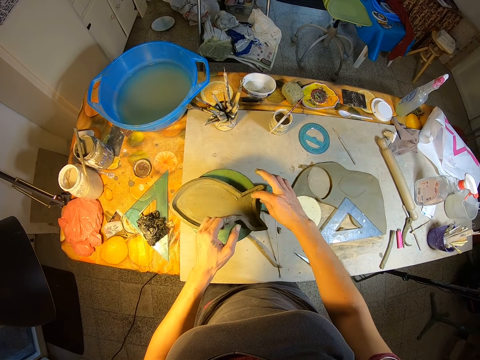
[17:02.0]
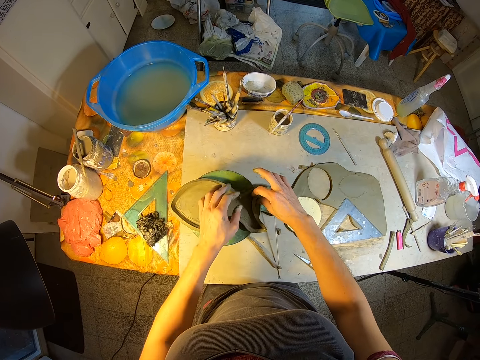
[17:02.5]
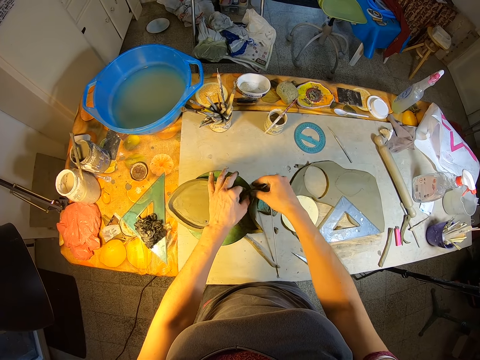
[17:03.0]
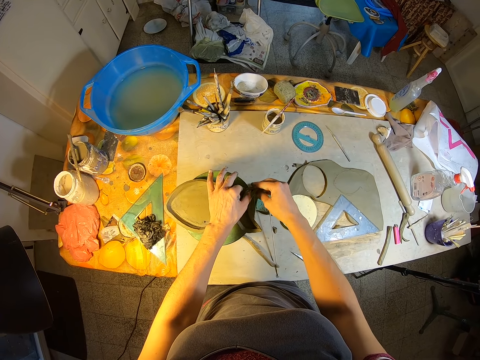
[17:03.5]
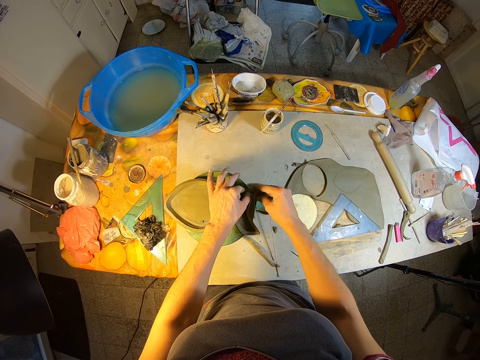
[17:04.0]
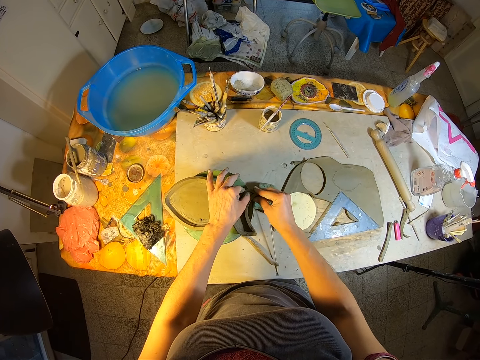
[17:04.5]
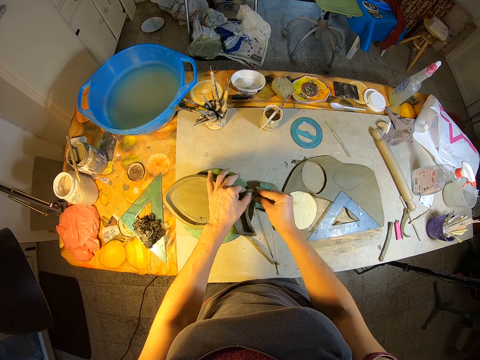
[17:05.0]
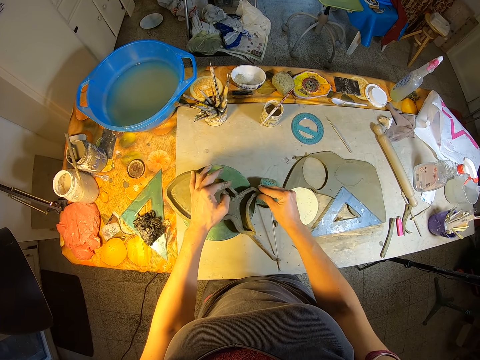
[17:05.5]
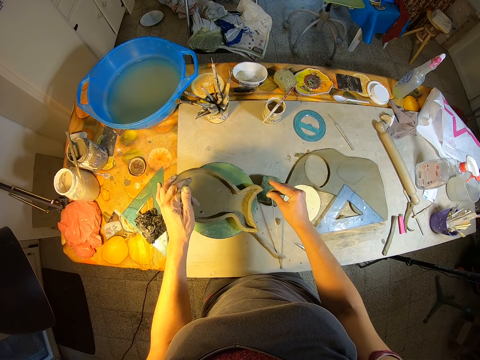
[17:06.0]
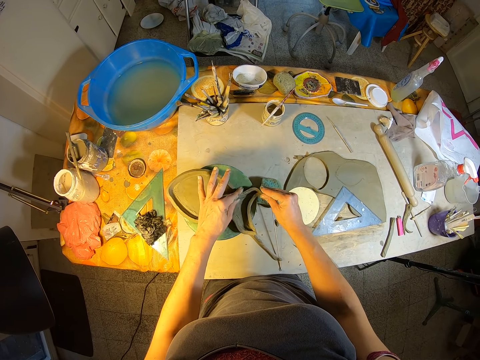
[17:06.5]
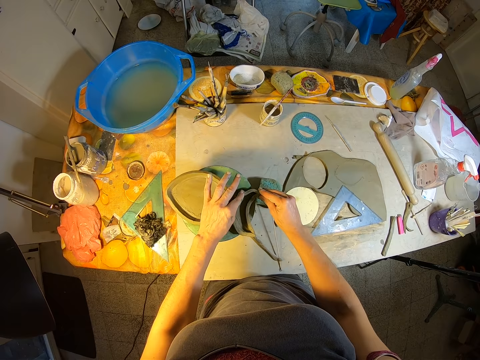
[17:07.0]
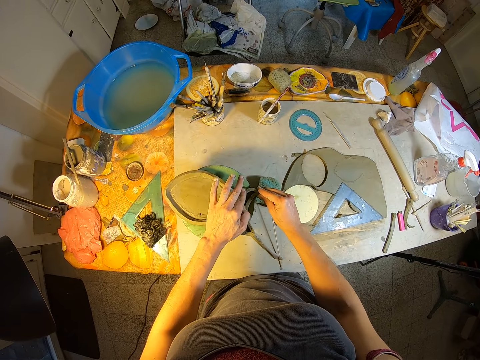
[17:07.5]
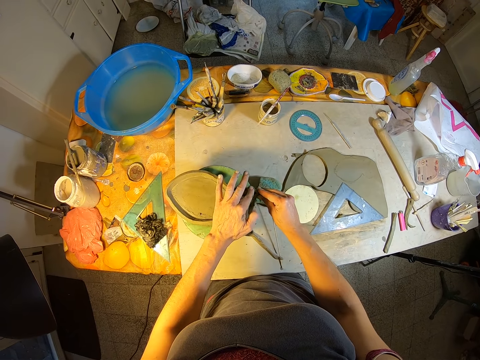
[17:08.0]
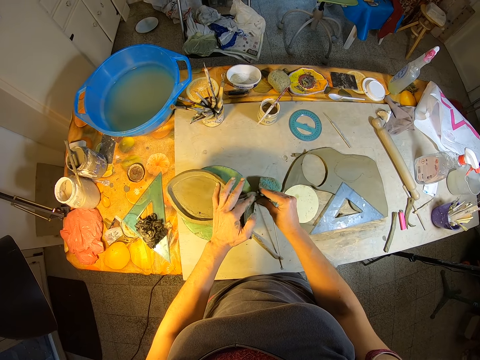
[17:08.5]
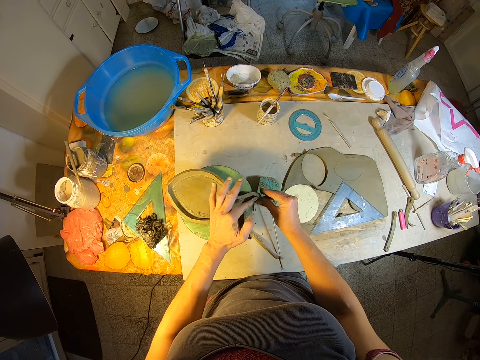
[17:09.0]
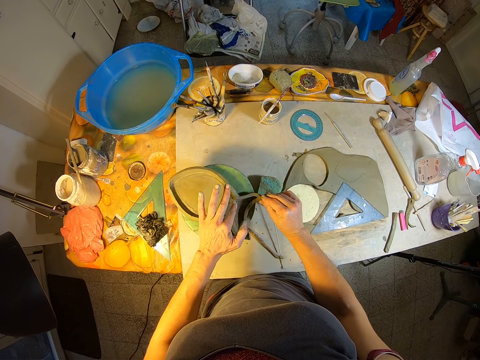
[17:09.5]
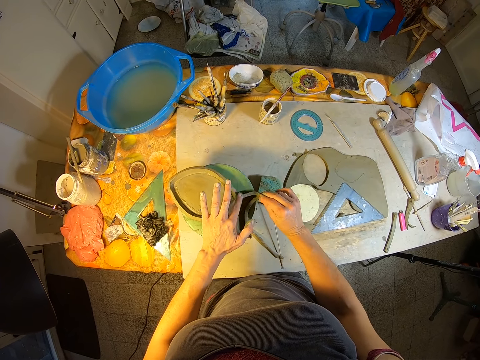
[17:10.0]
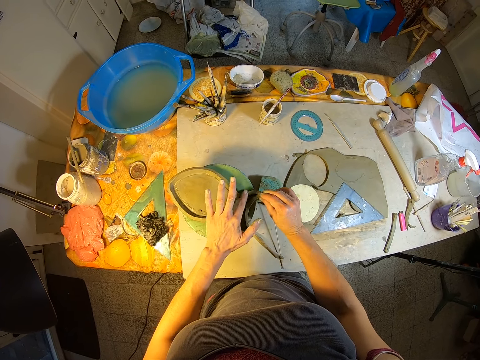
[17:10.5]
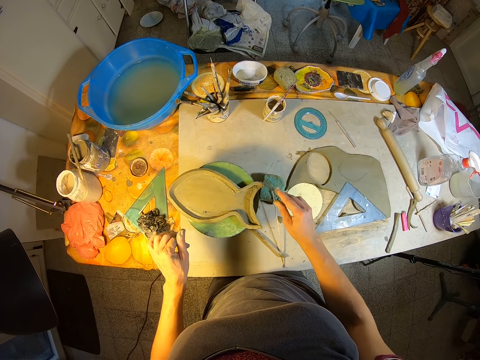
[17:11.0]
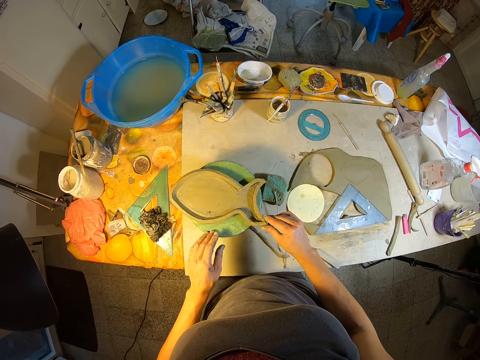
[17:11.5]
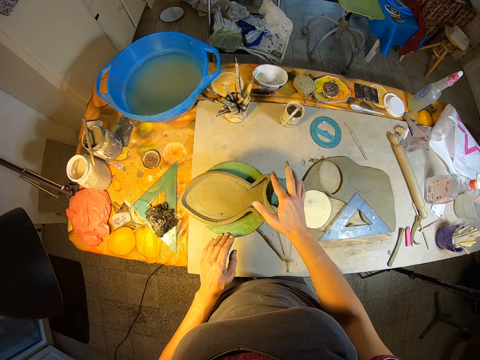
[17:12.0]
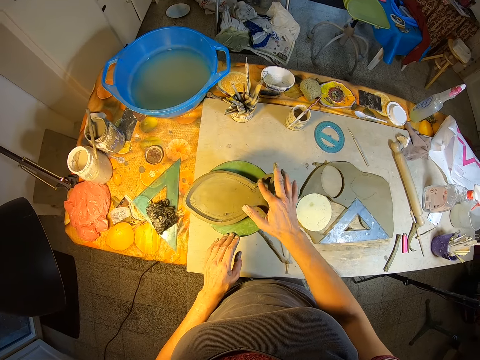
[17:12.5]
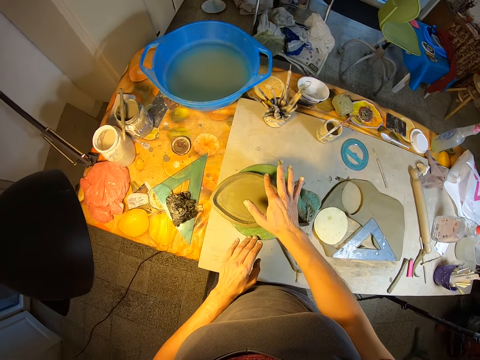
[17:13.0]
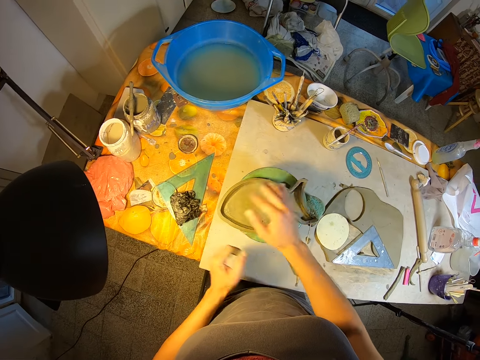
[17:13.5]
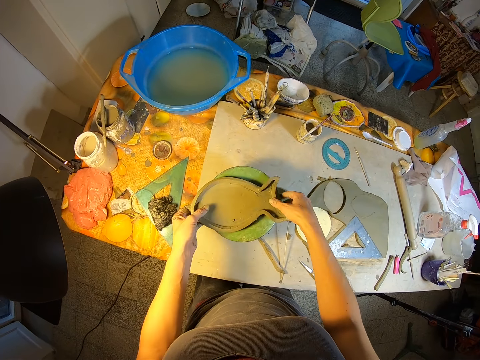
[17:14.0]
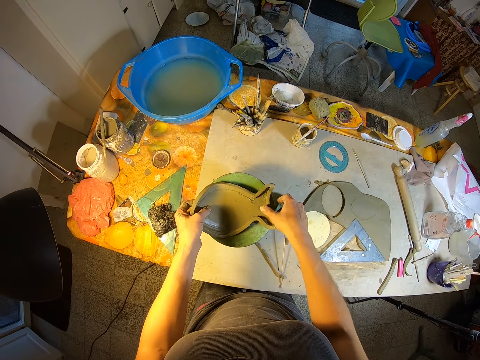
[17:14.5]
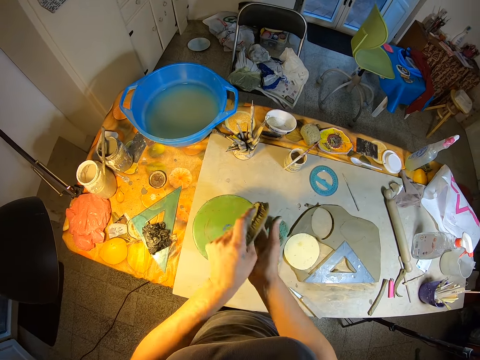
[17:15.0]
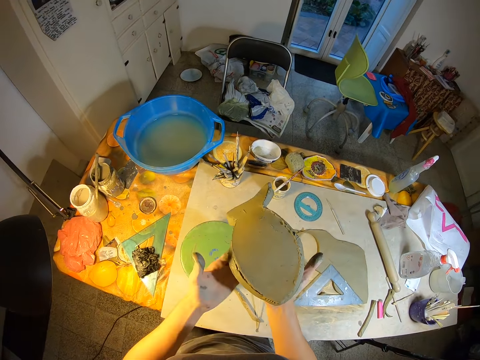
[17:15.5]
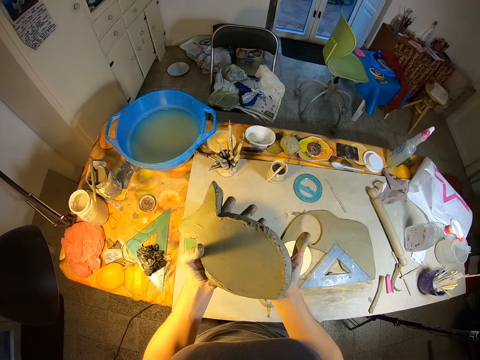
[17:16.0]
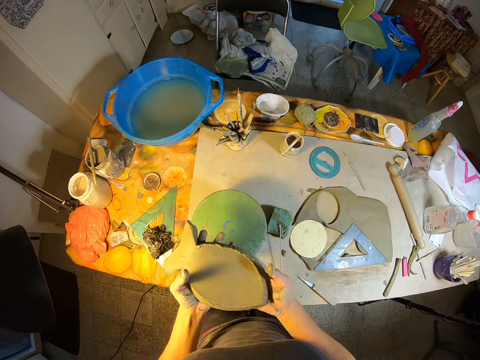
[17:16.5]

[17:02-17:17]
The camera wearer adjusts the clay mold with both hands. She adjusts the clay mold with her right hand. She picks the clay mold off the pottery wheel with both hands. She turns over the clay mold with both hands.

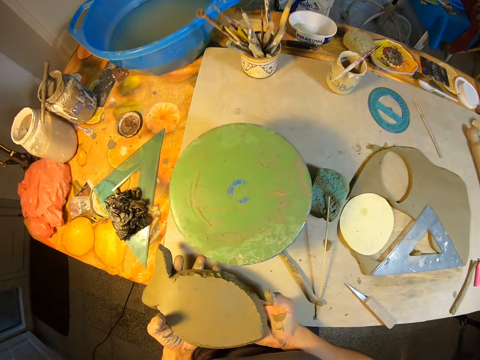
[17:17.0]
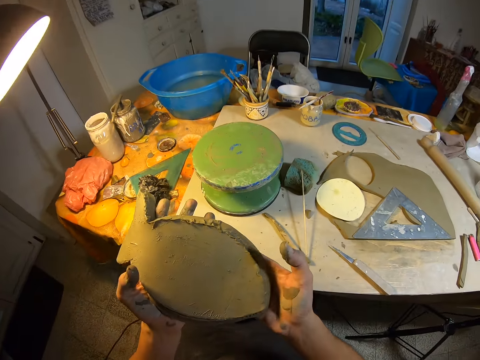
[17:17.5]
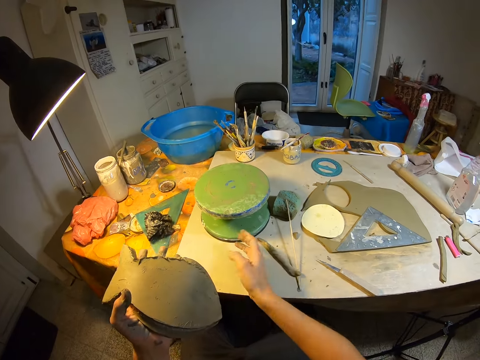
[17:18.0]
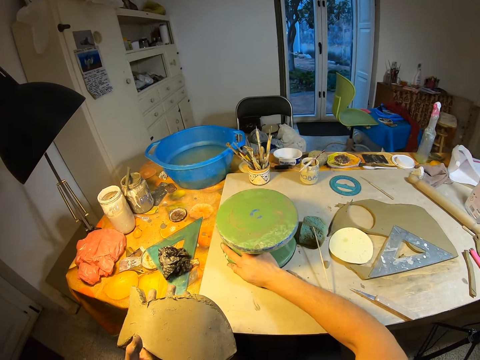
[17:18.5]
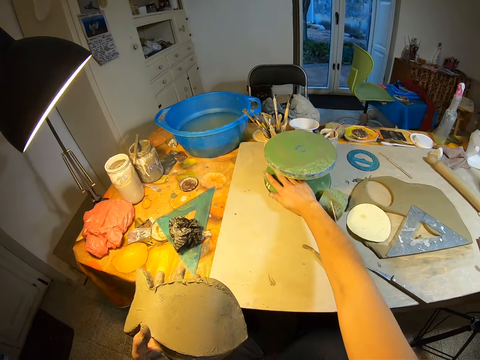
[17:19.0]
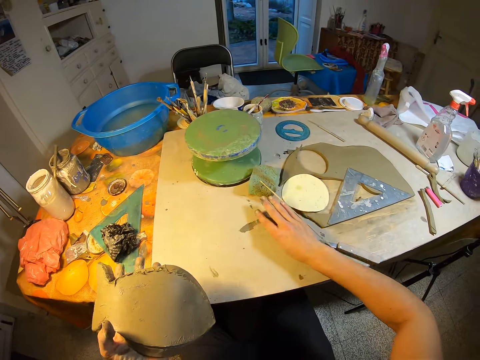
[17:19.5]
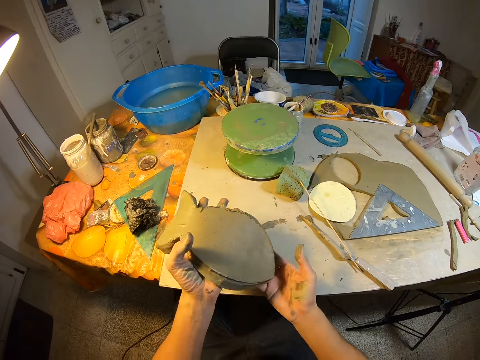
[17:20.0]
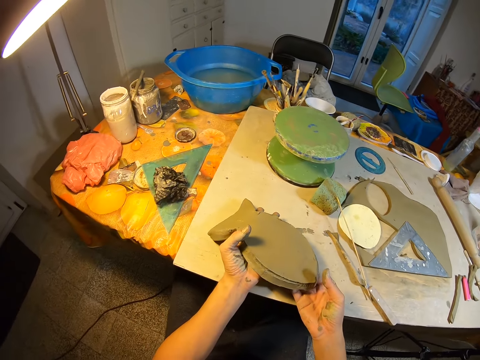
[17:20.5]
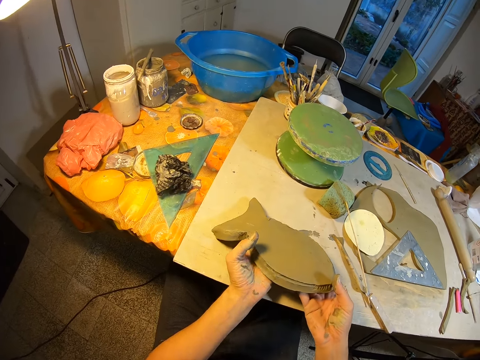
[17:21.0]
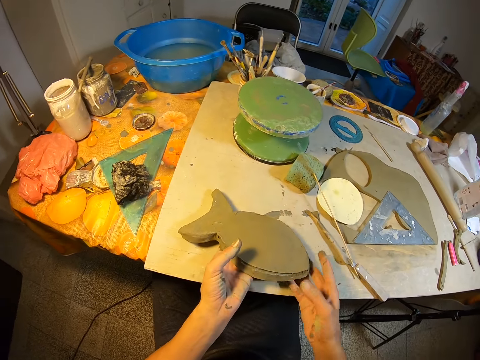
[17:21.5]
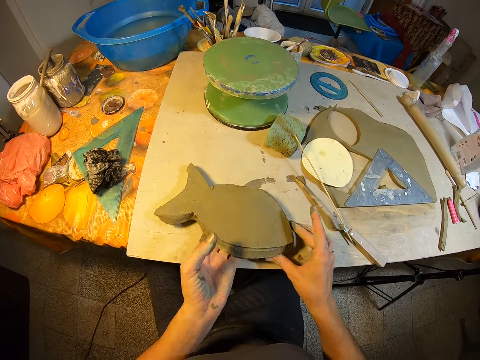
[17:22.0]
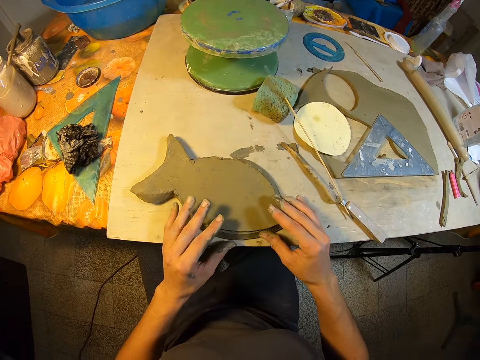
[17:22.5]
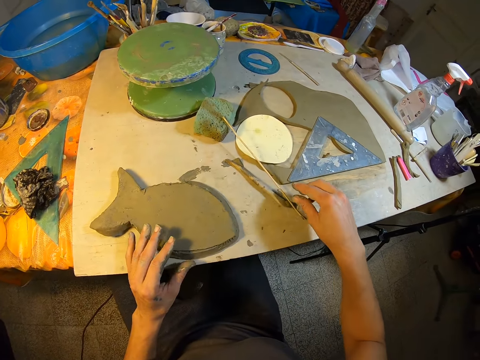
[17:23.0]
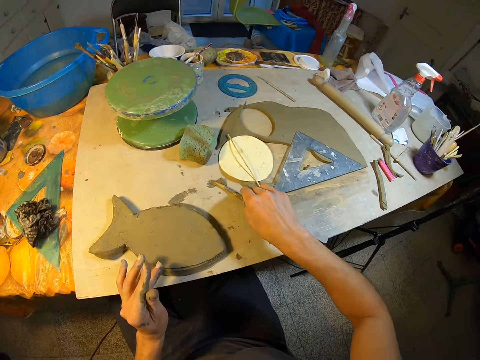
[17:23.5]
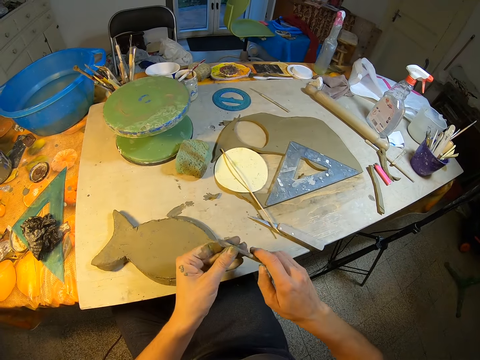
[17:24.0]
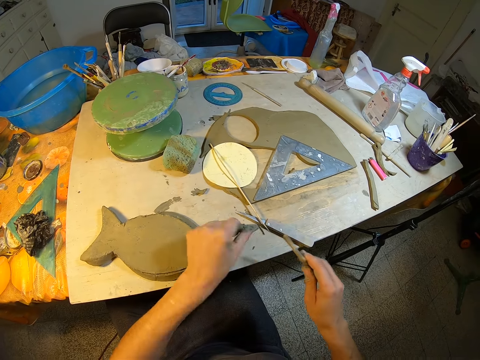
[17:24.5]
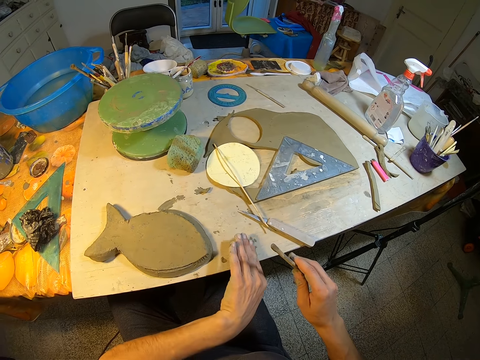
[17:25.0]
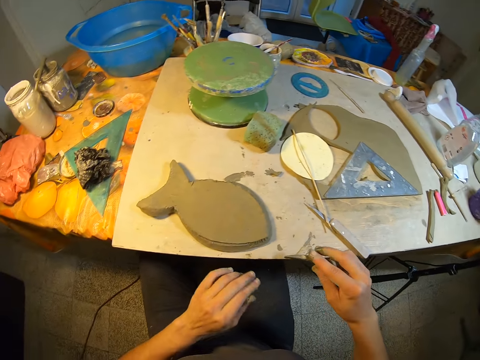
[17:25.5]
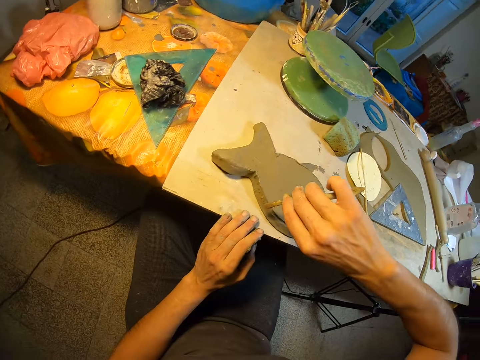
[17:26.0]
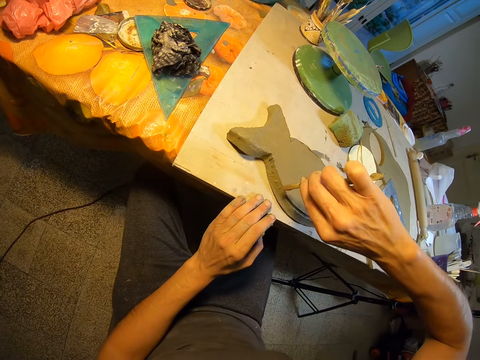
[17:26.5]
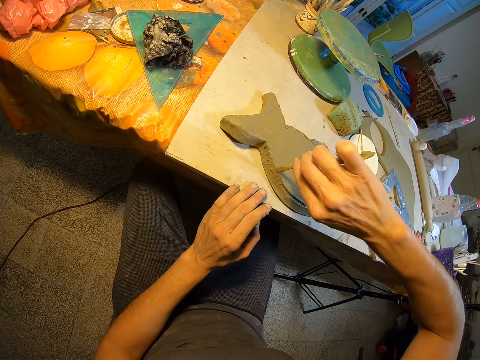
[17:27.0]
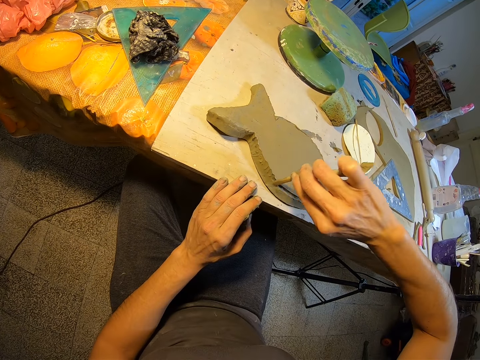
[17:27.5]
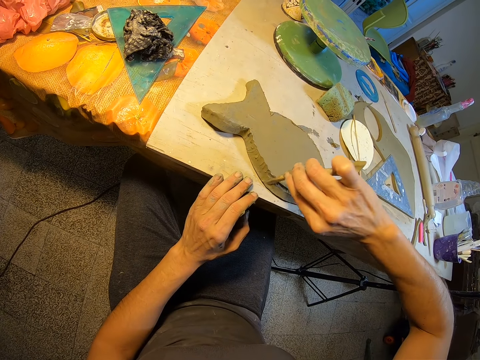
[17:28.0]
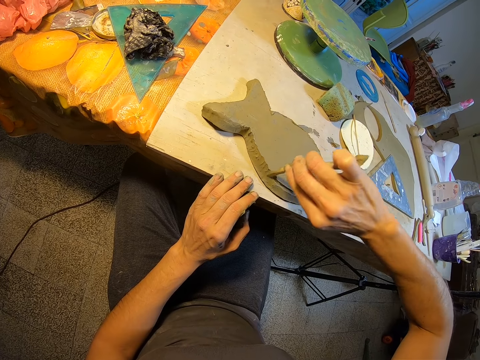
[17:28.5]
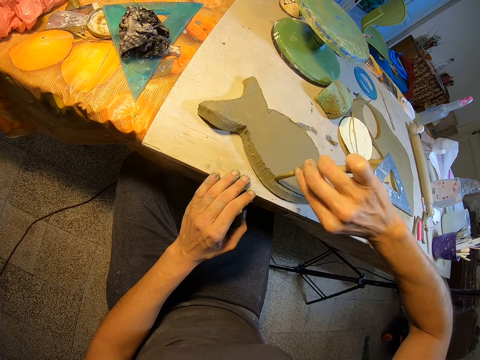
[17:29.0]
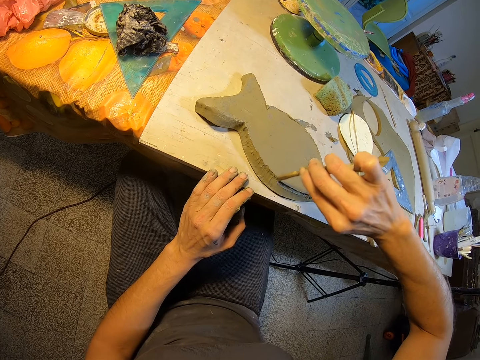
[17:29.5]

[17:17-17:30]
The camera wearer moves the pottery wheel aside on the table with her right hand. She moves the clay stick shaper on the table with her right hand. She places the clay mold on the table with both hands. She picks up the clay shaper on the table with her right hand. She wipes the clay shaper with her left hand. She wipes her left hand on the table. She shapes the clay mold with the clay shaper in her right hand. She smoothens the clay mold.
